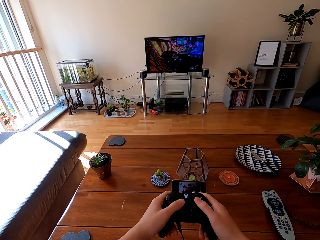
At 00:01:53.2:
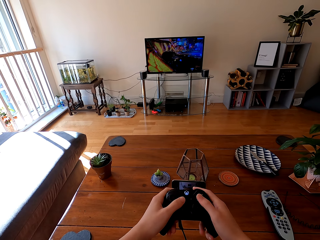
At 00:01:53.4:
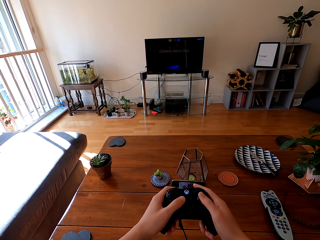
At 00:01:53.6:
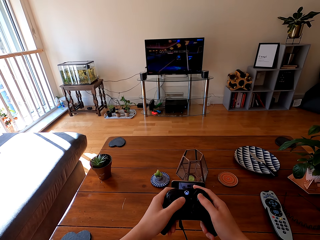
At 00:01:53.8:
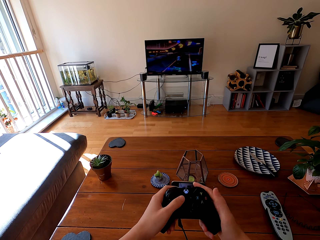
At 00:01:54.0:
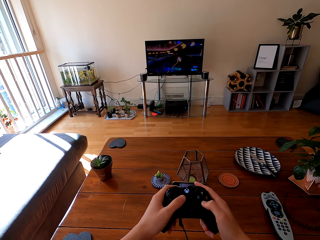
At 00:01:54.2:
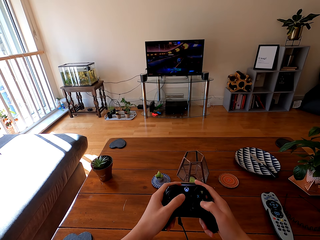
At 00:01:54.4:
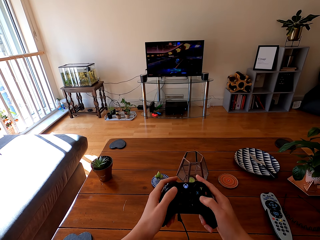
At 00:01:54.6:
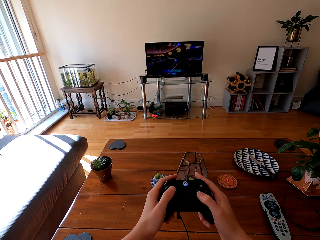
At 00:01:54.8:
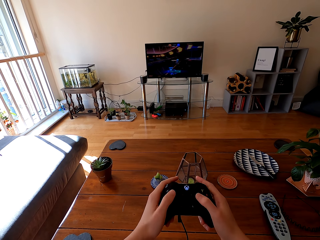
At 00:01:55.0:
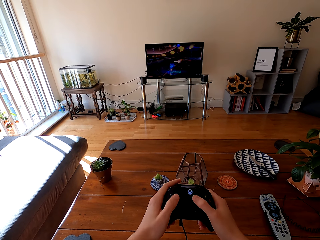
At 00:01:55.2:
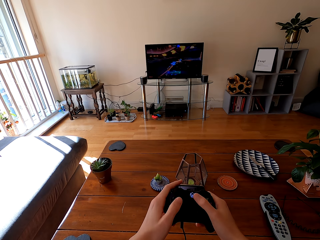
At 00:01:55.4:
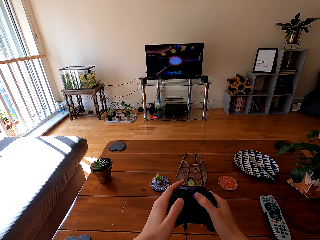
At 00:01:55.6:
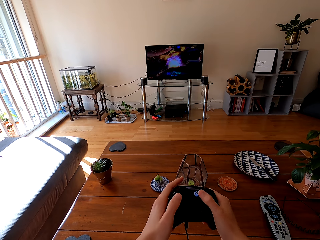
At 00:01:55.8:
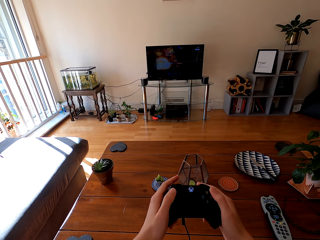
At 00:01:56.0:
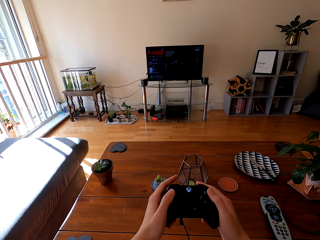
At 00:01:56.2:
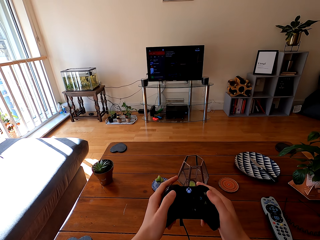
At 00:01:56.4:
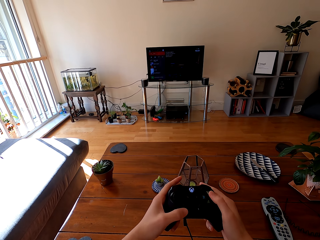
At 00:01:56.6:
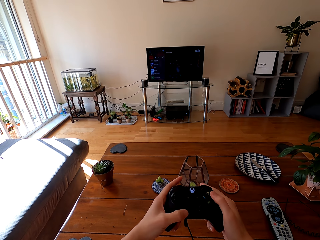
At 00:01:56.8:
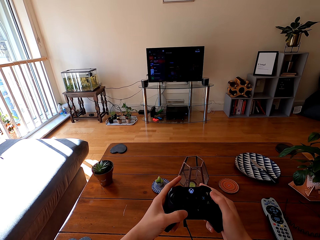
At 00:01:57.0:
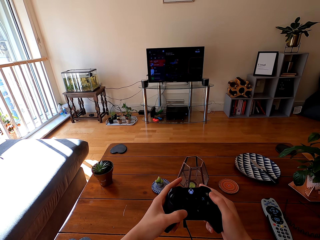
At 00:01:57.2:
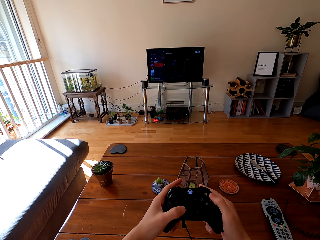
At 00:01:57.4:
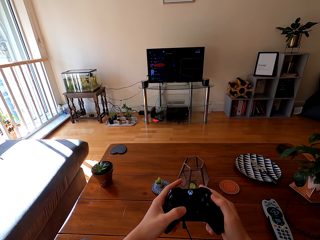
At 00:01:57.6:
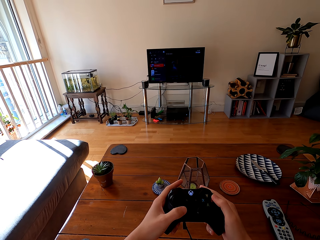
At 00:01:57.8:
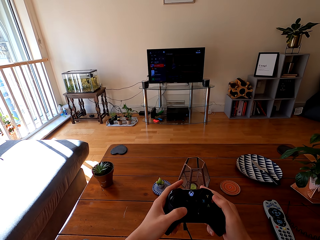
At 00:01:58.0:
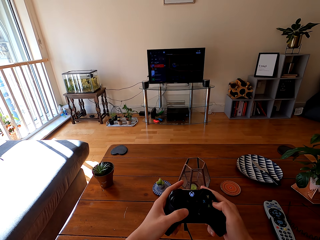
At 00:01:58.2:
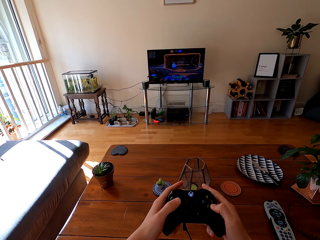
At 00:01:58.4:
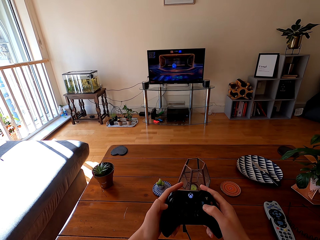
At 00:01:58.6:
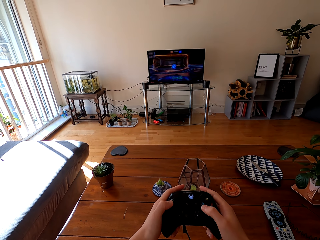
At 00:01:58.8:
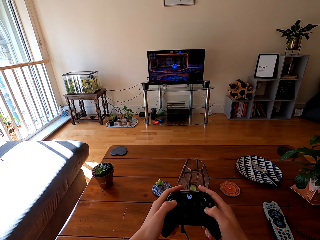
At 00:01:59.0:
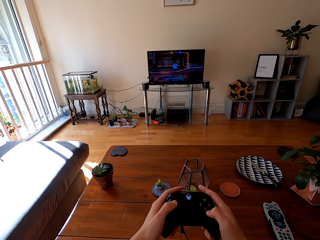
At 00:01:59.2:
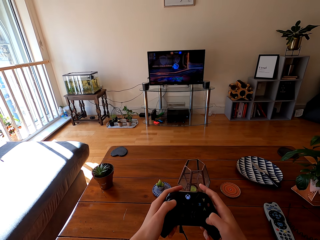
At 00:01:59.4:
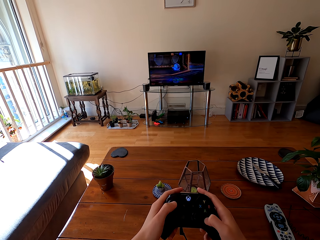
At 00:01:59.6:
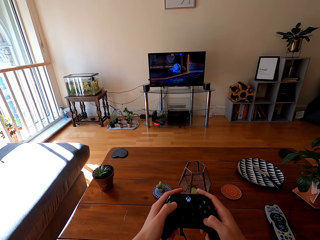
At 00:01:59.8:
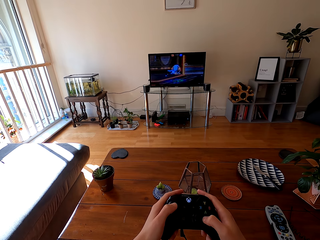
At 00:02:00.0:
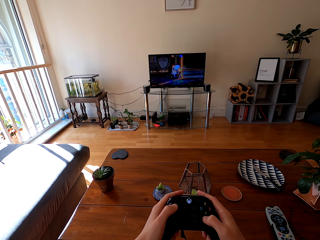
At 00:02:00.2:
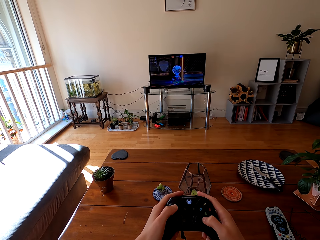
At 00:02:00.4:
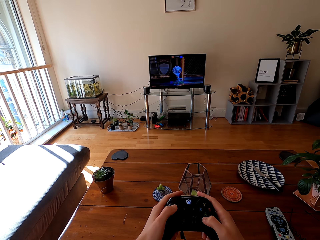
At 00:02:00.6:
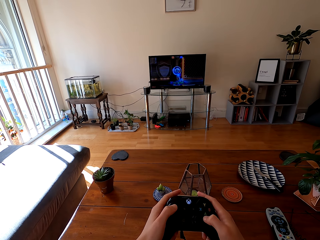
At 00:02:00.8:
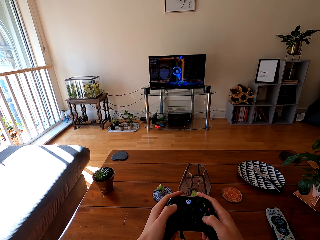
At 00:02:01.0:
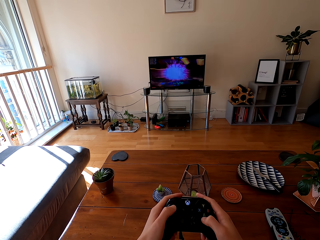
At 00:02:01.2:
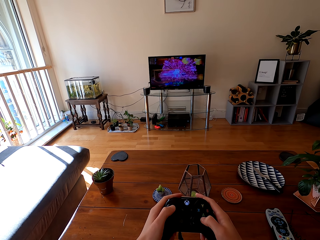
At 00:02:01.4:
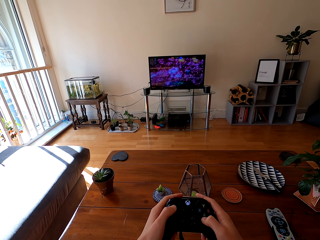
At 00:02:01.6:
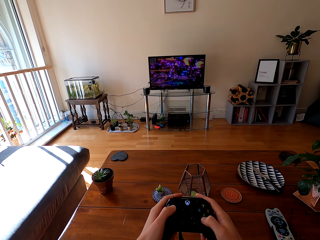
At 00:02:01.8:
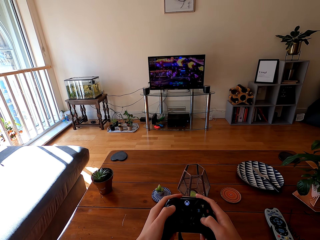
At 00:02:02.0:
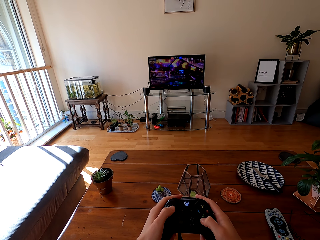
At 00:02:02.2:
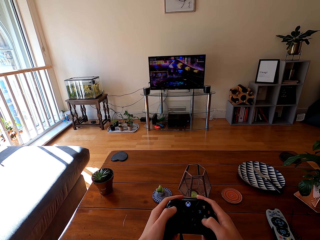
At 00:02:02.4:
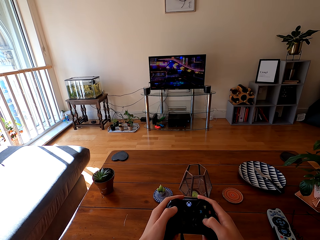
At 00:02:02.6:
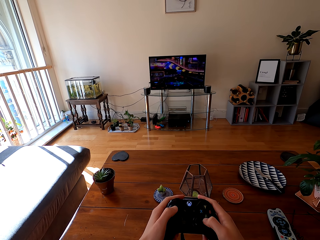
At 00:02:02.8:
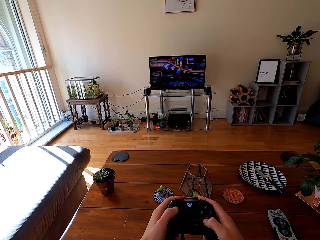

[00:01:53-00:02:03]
The camera wearer plays the video game. They control the game.

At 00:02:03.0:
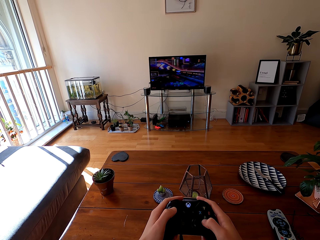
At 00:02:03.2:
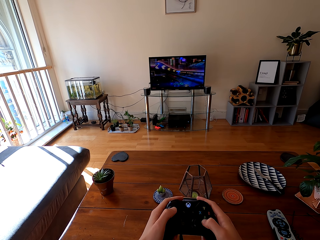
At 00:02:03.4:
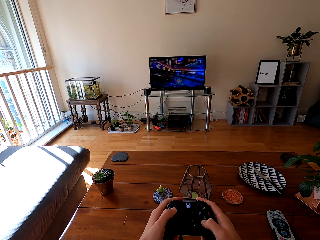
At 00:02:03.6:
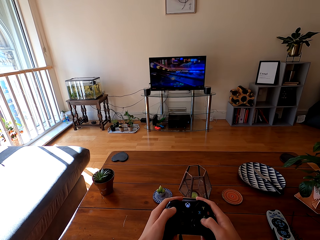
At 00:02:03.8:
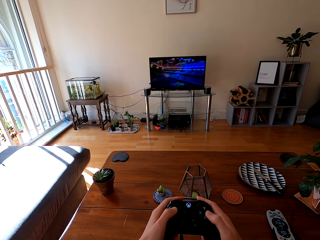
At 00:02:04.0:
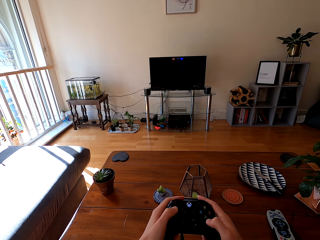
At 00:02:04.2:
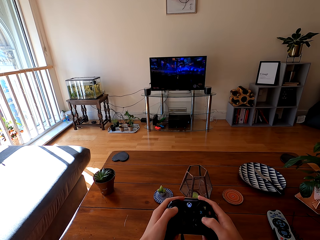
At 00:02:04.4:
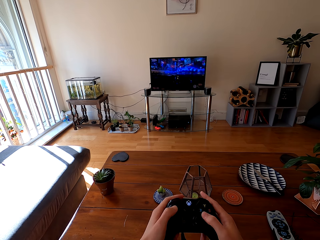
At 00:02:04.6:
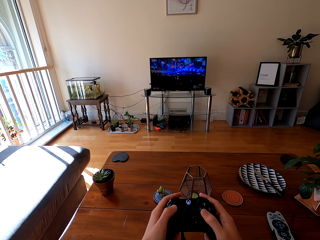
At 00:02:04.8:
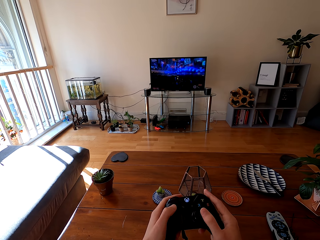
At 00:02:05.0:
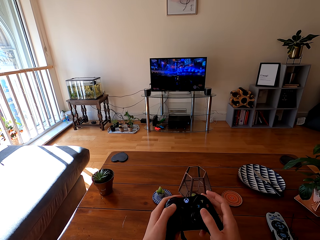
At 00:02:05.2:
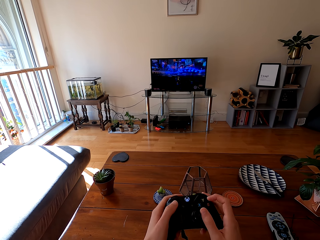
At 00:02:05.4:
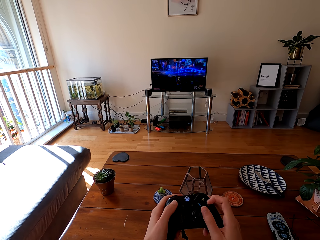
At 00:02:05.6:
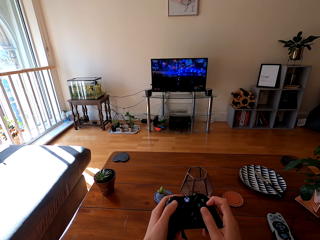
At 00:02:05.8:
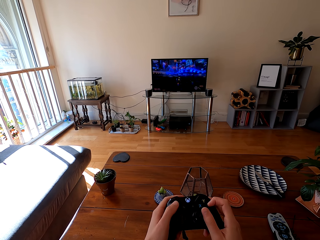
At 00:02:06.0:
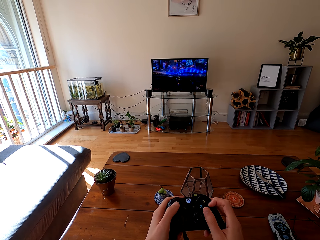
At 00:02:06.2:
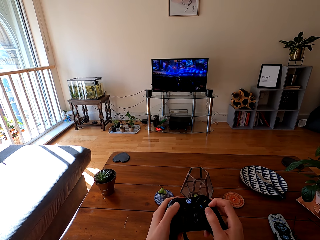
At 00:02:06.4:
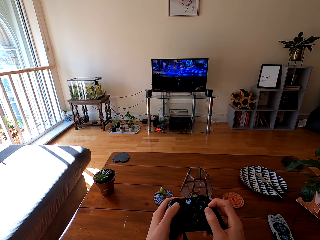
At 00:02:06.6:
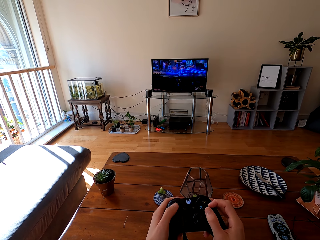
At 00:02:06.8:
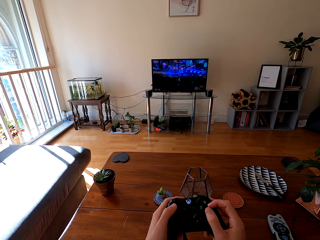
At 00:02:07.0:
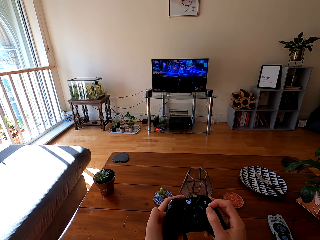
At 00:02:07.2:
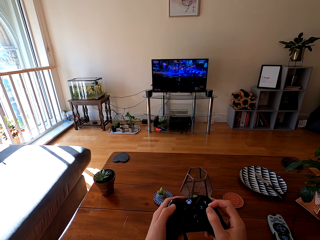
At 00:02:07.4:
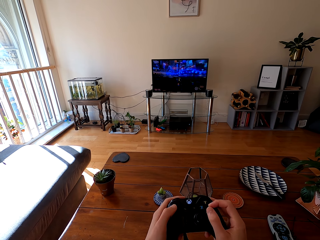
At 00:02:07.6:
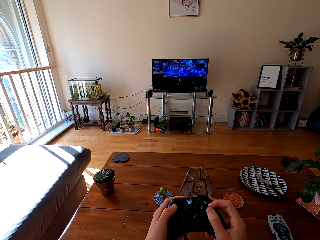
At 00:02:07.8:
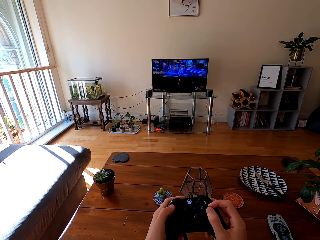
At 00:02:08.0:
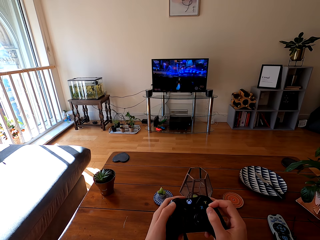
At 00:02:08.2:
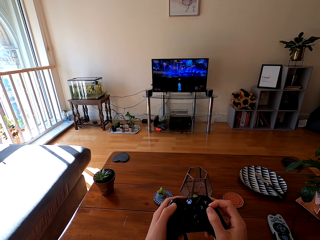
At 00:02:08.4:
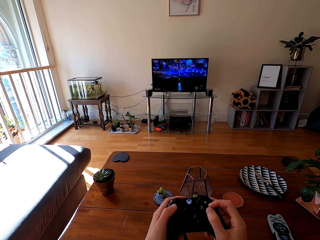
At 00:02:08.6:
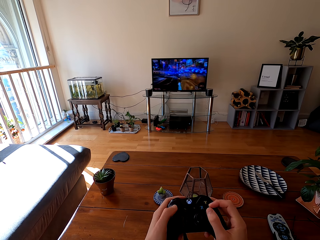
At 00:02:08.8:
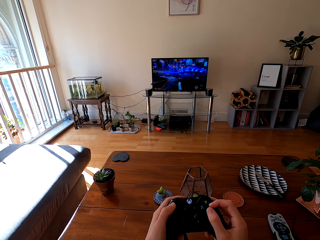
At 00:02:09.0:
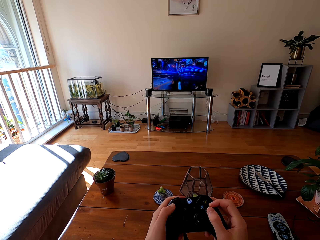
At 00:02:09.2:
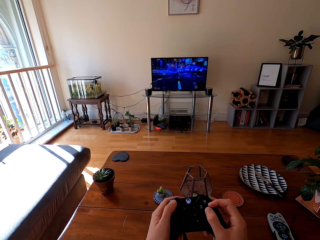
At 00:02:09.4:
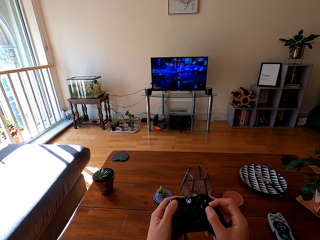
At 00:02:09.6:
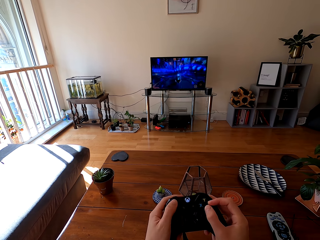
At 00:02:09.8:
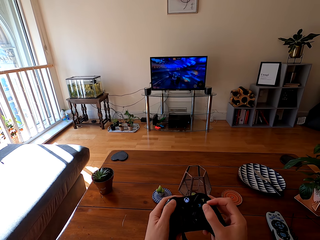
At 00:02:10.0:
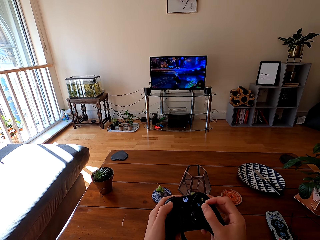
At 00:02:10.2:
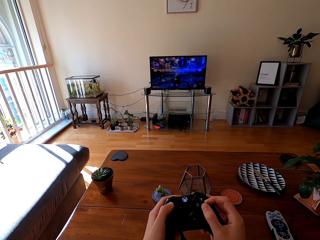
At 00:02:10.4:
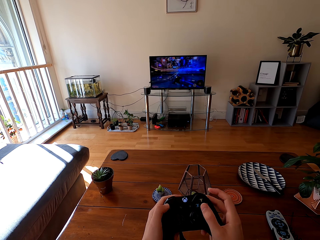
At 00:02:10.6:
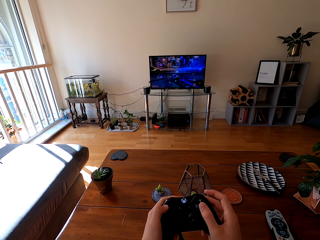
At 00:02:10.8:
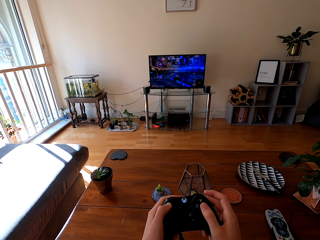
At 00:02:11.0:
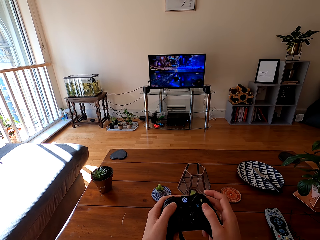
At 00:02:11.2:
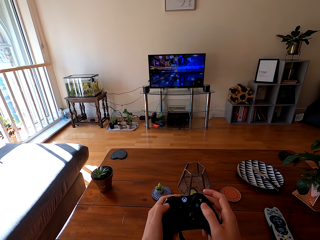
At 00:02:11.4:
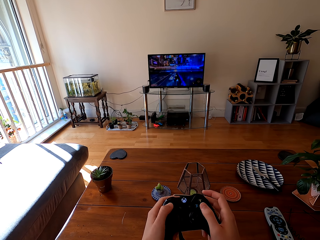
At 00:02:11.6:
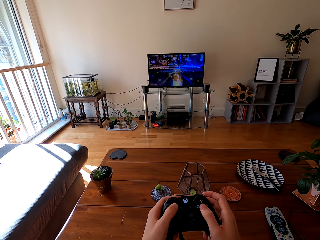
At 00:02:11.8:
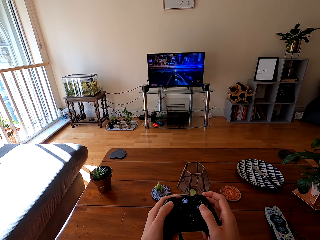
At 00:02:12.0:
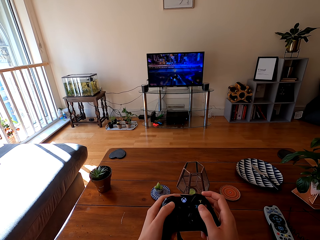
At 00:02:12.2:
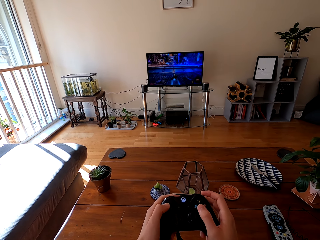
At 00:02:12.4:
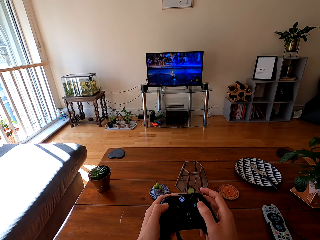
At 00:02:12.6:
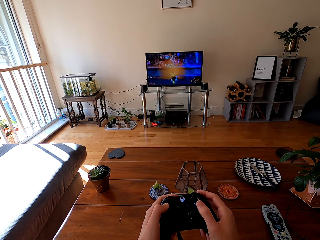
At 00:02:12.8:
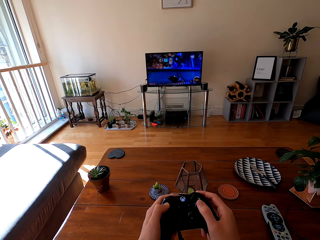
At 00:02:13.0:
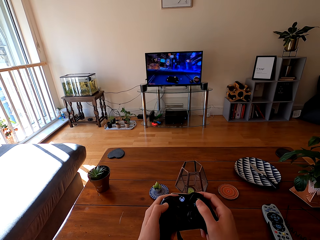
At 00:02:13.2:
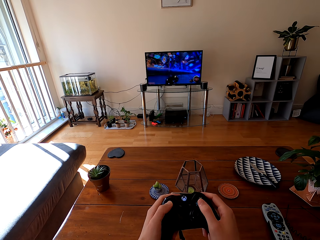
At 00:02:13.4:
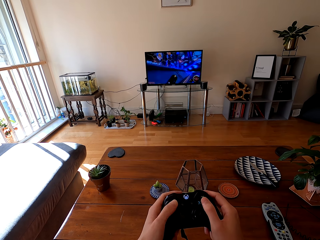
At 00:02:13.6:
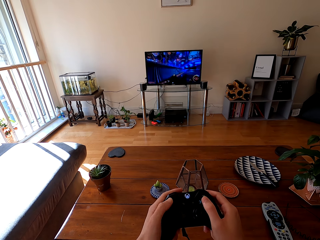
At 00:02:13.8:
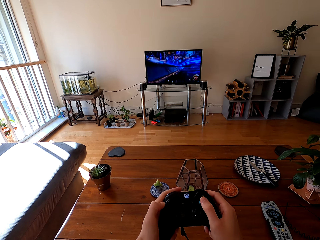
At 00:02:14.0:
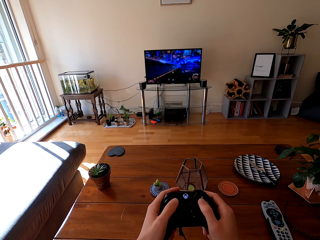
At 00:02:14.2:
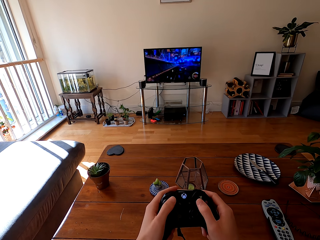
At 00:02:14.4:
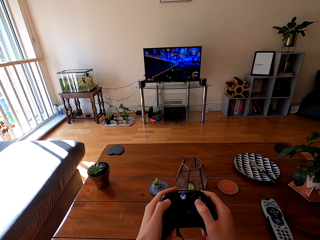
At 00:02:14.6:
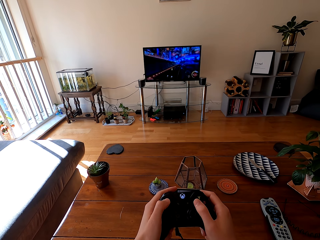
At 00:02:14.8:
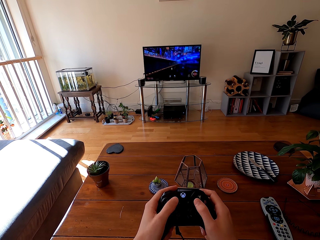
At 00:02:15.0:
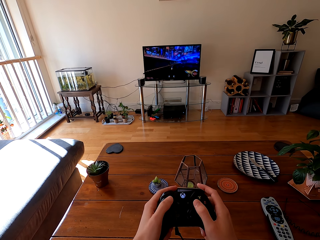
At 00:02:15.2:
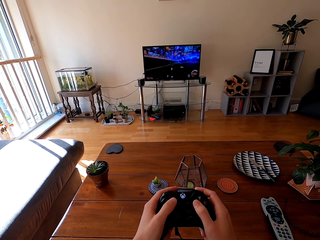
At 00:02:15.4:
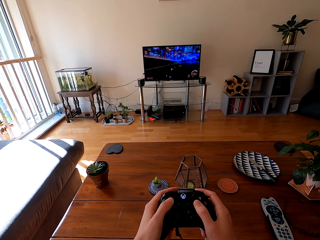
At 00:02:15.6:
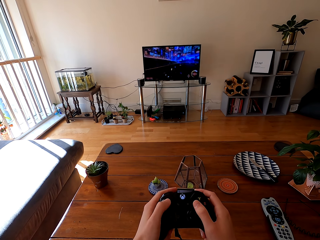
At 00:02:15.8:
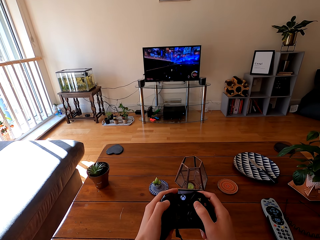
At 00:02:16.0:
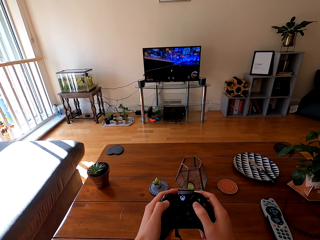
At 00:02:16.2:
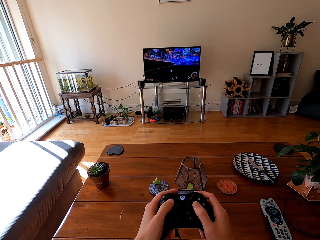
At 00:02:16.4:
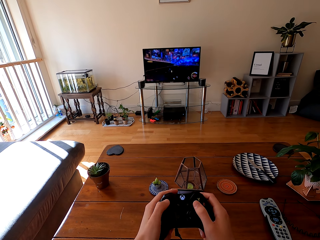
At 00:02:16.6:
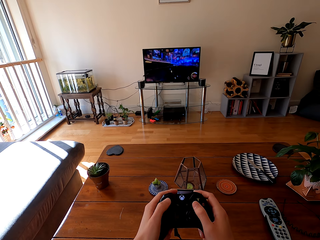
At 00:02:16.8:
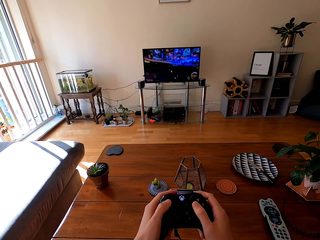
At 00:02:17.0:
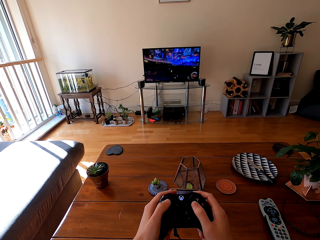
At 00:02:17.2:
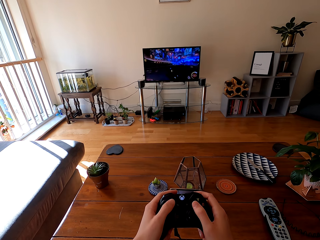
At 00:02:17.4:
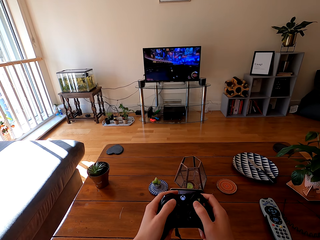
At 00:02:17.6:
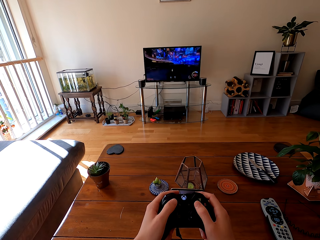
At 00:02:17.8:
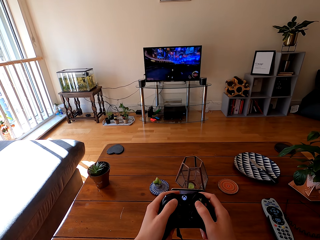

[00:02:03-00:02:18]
The camera wearer presses the pad. They play the video game.
